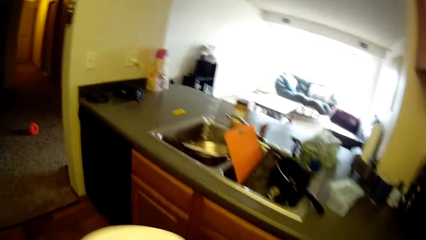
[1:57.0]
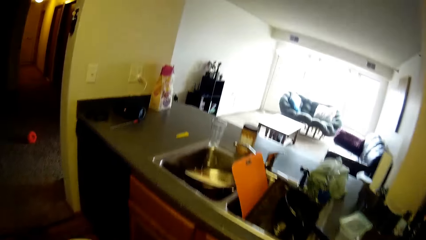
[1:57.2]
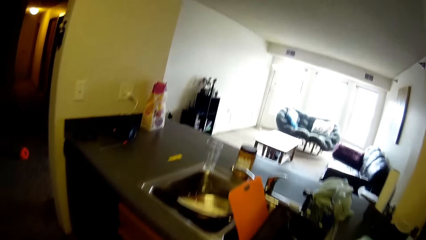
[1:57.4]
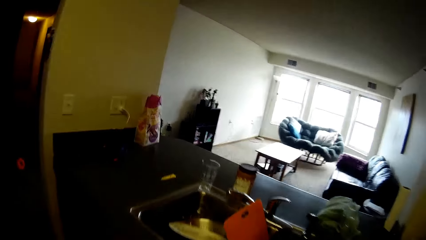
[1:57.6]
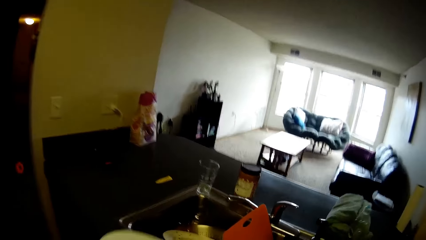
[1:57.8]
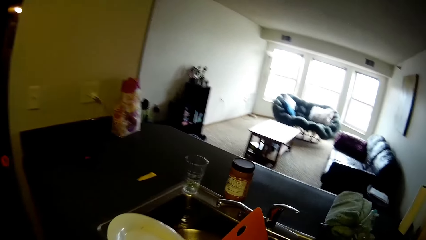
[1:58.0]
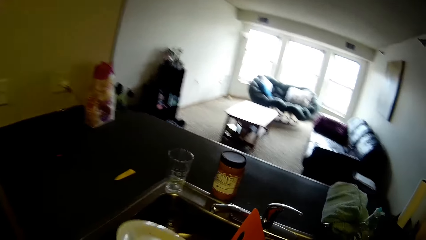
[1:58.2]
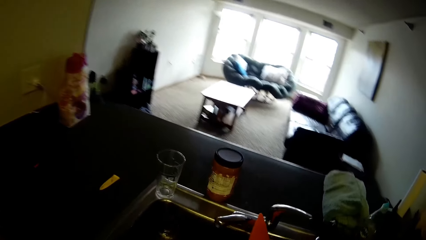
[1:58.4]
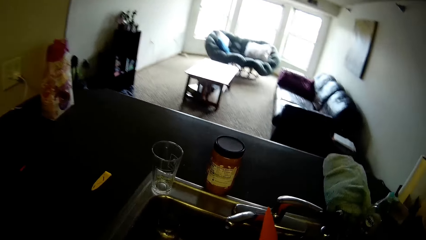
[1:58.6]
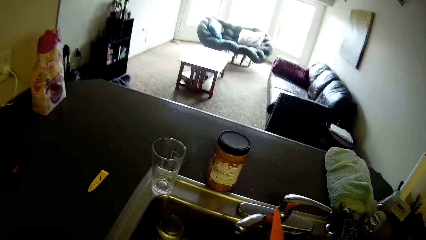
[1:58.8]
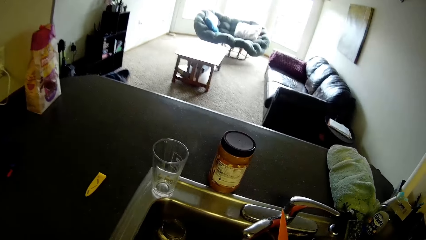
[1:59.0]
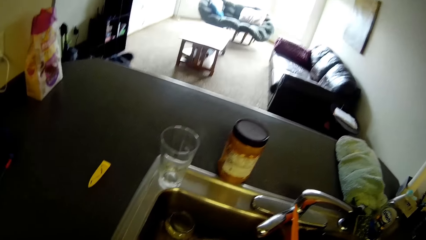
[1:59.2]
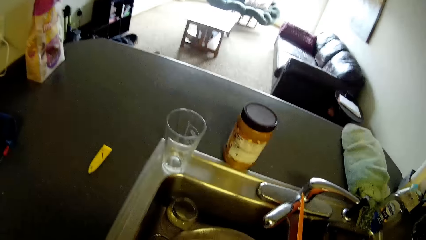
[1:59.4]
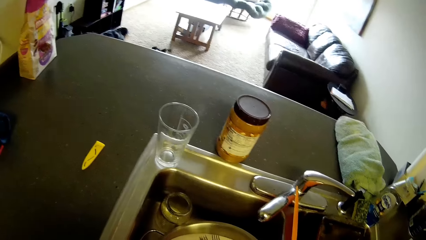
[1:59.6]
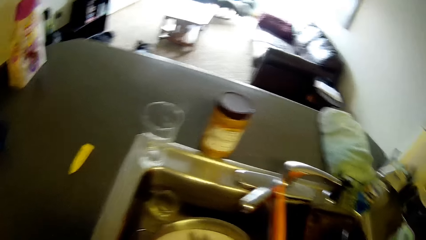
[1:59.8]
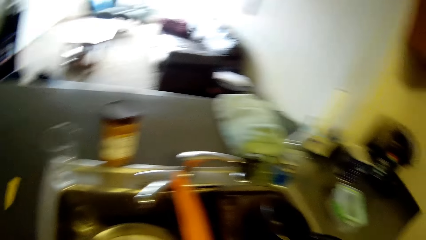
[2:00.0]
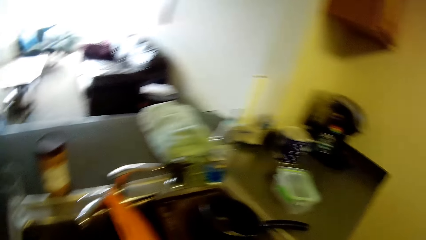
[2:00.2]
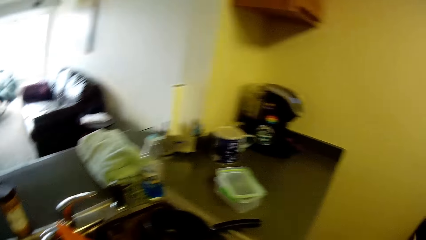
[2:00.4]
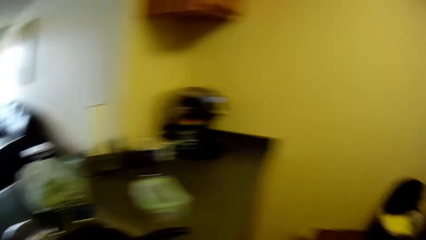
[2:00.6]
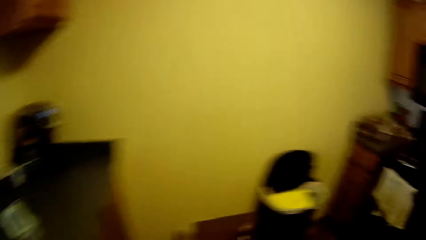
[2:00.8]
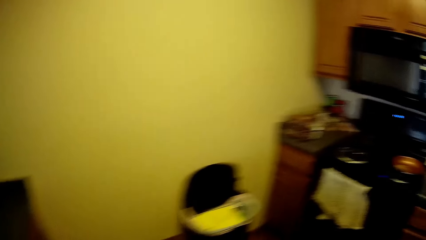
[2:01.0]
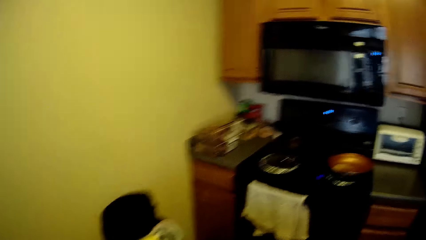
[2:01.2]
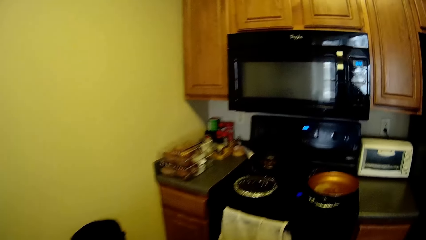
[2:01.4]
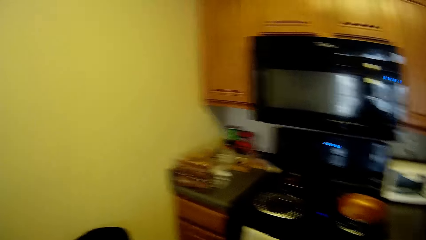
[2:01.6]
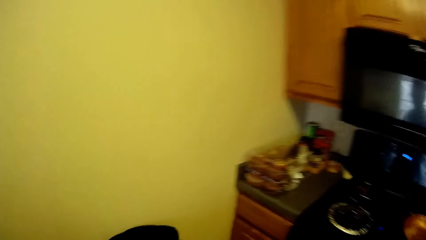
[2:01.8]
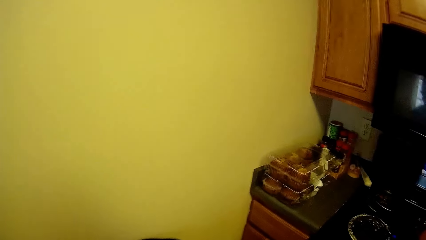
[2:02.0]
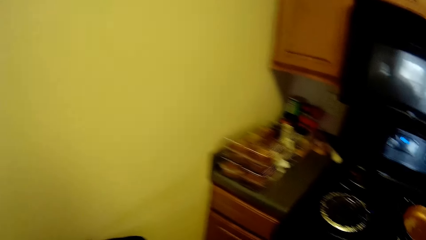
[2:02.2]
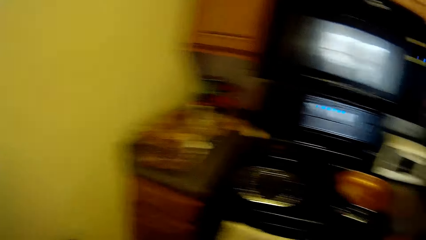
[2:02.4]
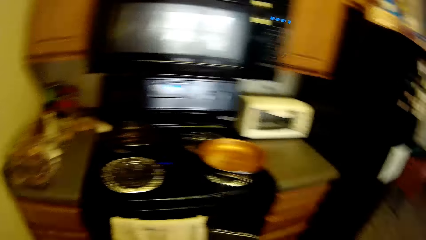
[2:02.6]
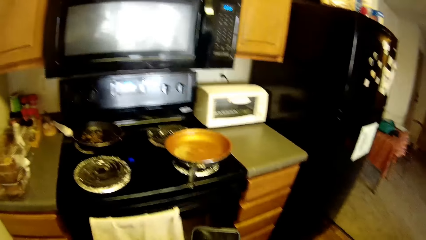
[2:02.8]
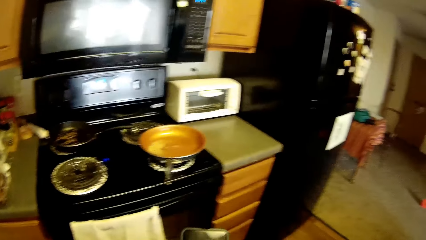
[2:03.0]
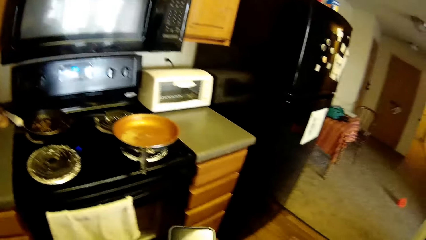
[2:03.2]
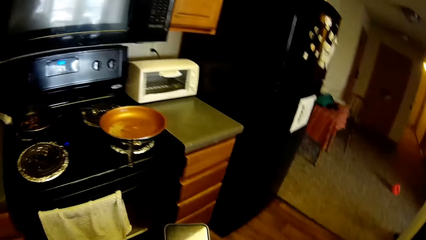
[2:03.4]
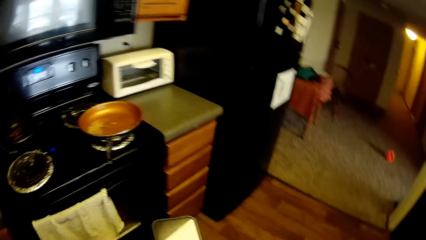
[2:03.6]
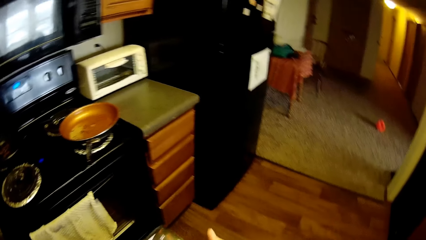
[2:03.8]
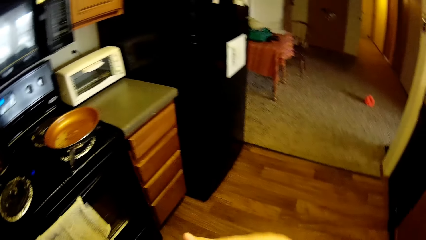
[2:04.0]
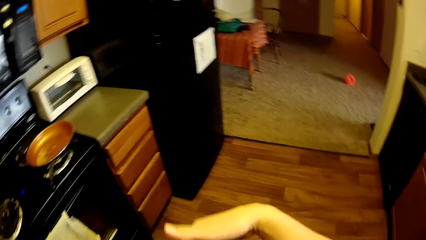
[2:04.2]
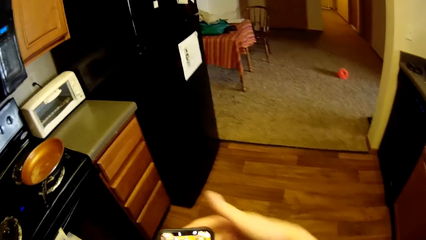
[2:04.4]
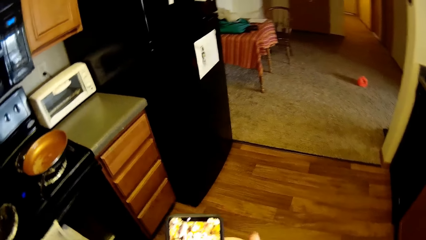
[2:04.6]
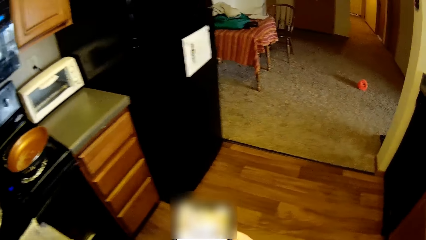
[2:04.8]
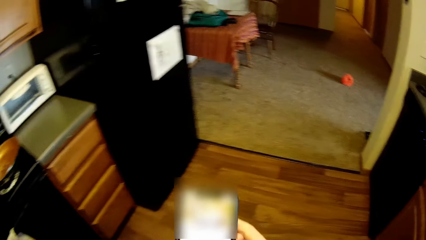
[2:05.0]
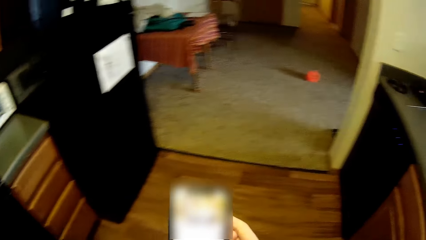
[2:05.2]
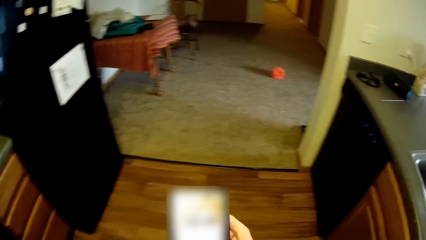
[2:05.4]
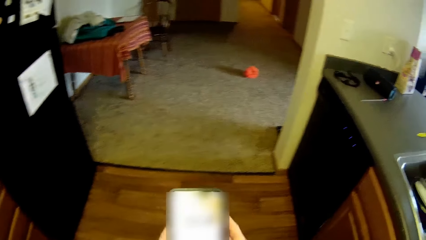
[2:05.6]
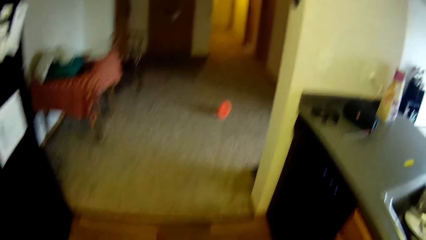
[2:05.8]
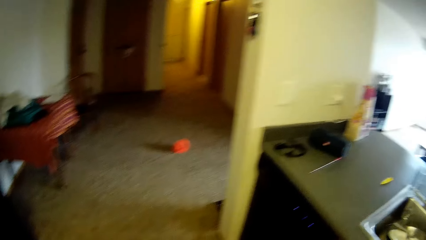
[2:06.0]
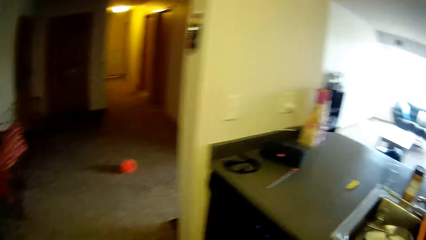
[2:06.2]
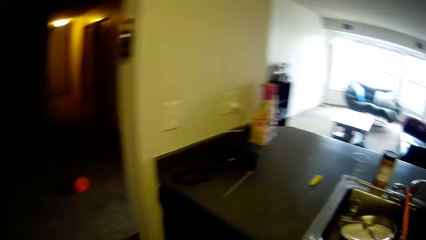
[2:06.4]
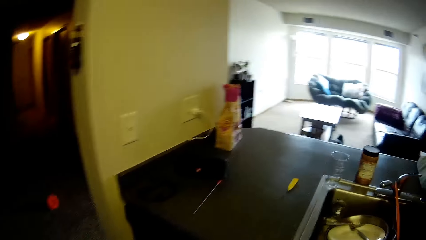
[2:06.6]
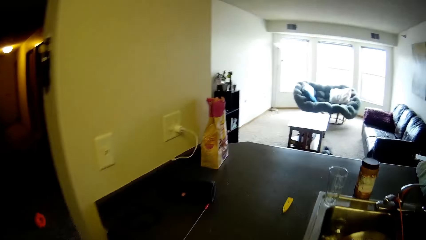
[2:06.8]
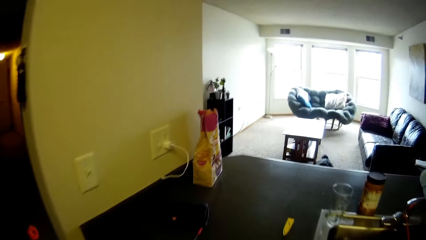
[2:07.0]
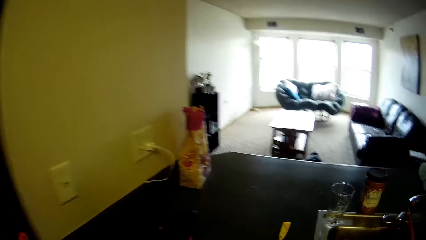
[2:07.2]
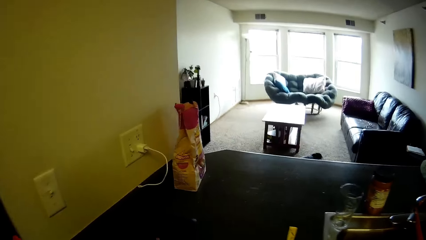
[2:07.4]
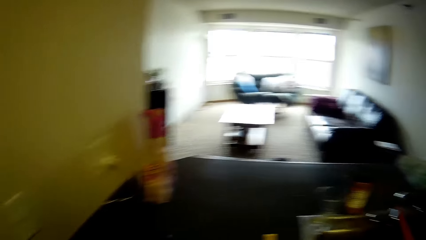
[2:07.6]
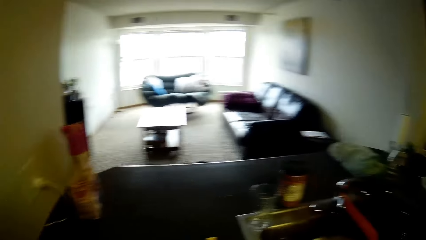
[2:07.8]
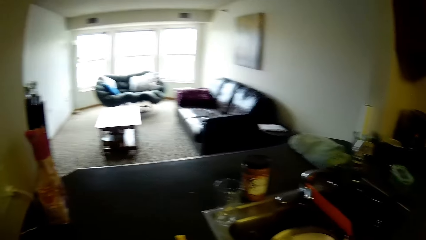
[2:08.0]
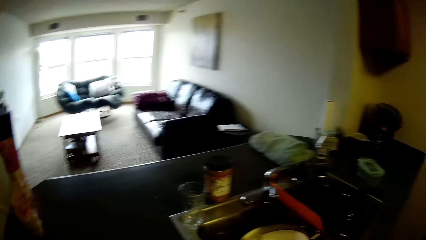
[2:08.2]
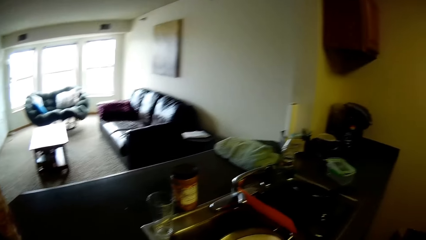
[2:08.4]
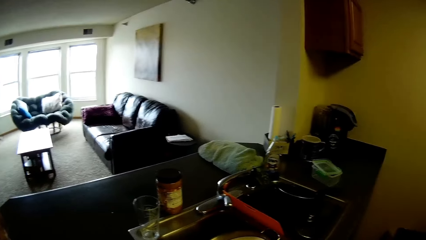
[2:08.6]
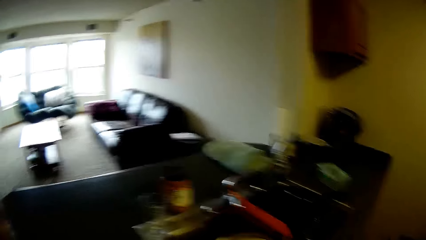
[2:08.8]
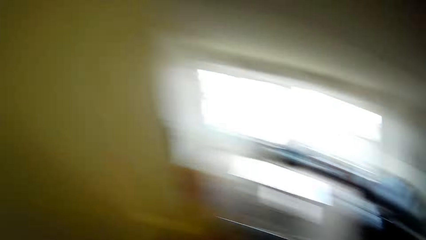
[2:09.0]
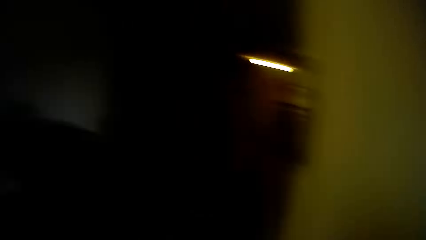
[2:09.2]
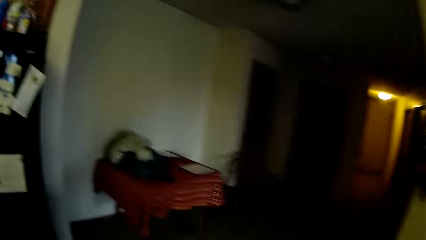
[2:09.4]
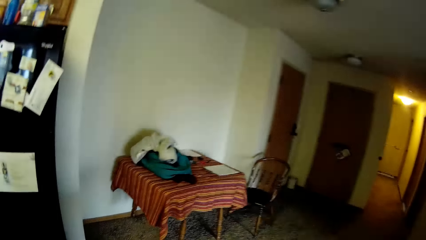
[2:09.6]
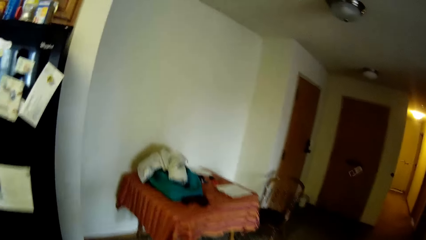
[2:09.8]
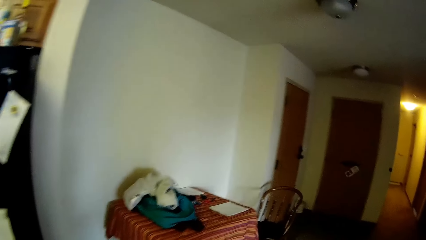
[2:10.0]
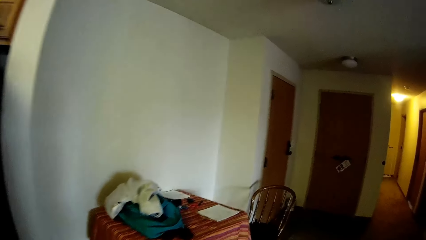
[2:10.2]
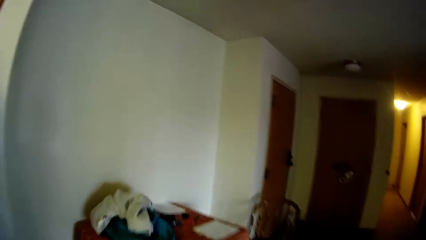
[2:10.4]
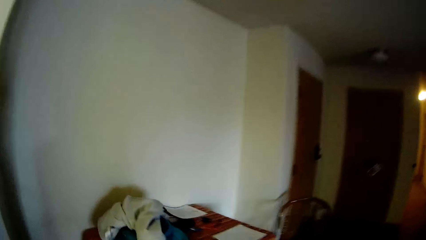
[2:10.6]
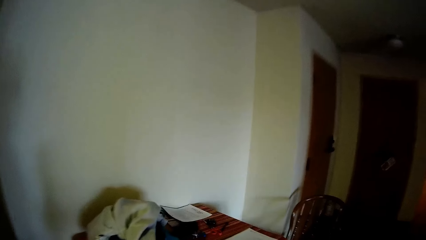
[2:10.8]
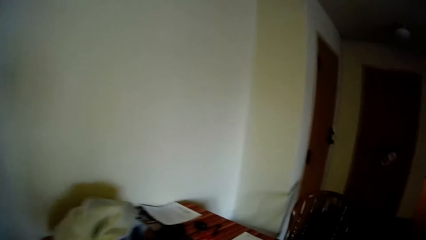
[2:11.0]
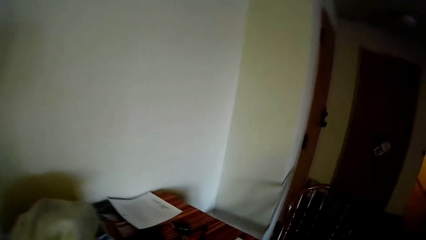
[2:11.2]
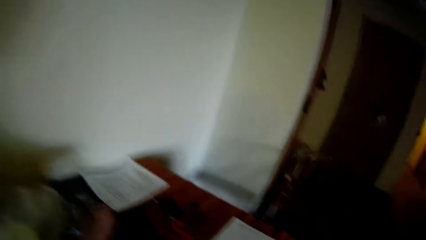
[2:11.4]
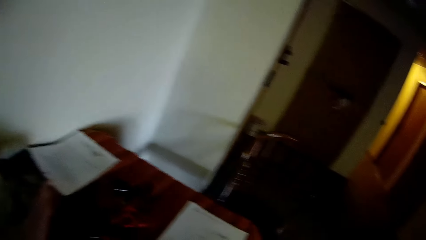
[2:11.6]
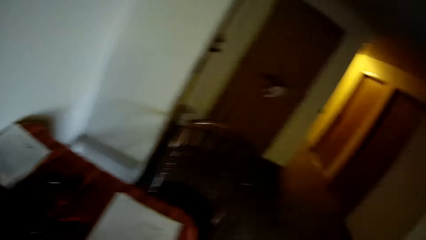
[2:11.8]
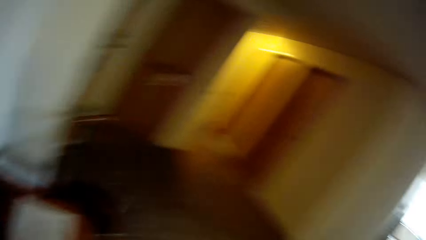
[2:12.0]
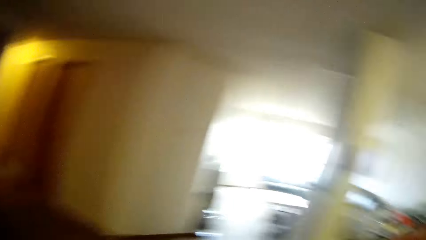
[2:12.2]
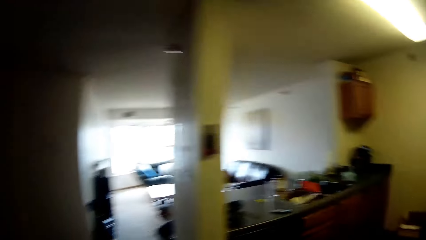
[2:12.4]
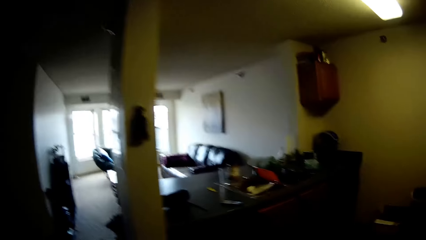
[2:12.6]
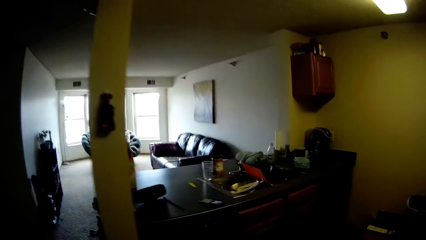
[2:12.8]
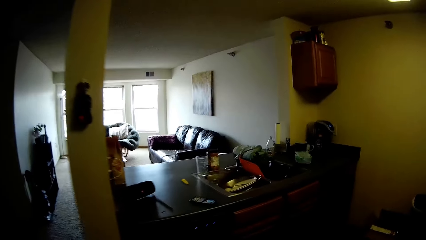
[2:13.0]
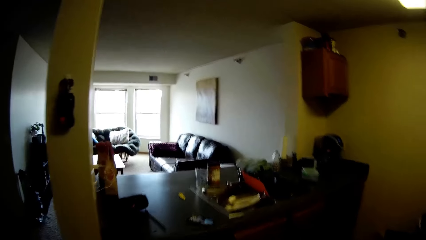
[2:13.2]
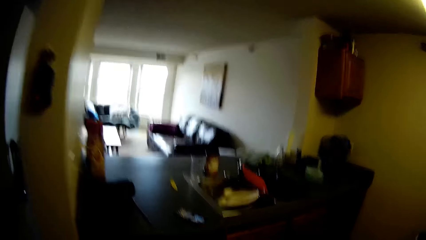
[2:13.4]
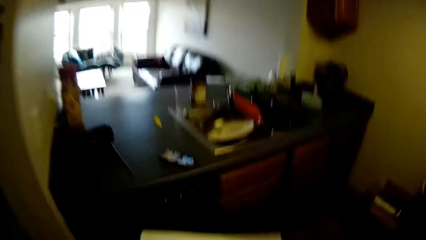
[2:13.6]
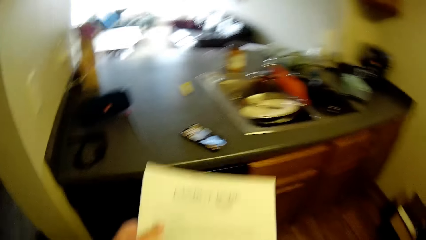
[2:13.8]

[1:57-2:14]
The camera wearer walks towards the sink. They put the plates and cutleries in the sink. They walk around the kitchen. They operate a phone with both hands. They scroll the phone. They look around the sink. They walk around the room. They take the paper placed on the table. They walk around the kitchen.
